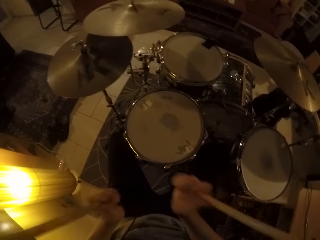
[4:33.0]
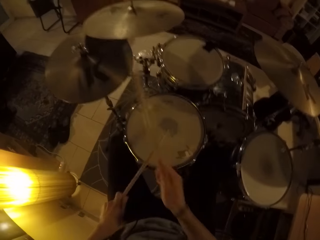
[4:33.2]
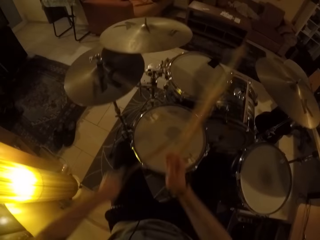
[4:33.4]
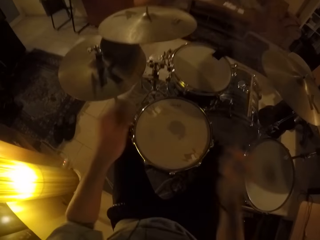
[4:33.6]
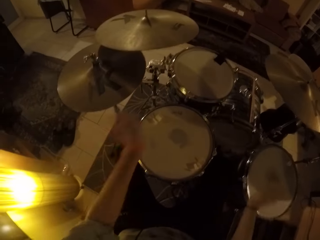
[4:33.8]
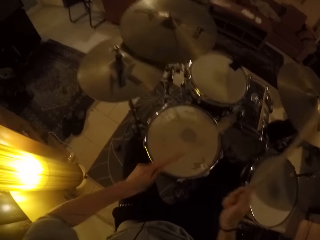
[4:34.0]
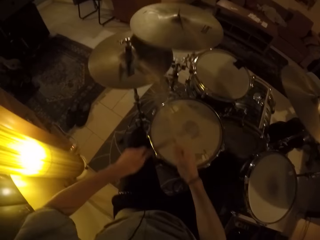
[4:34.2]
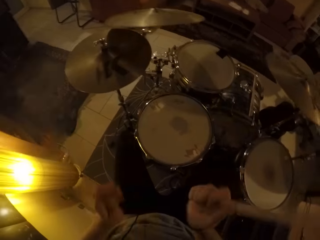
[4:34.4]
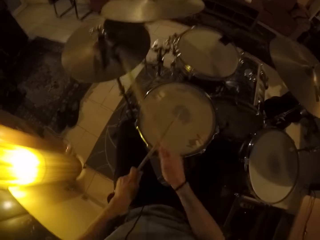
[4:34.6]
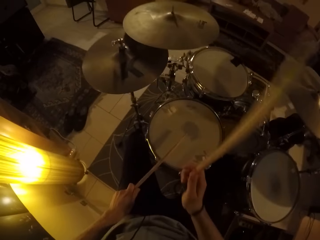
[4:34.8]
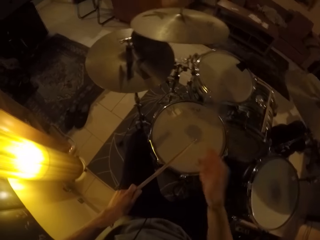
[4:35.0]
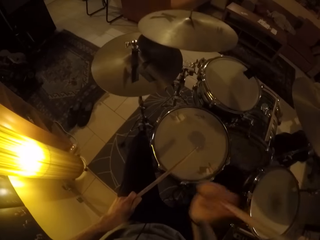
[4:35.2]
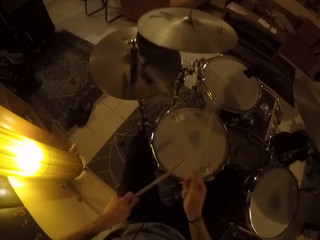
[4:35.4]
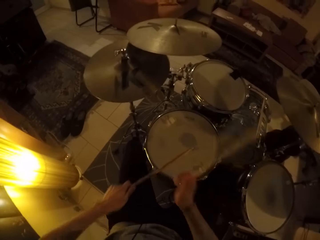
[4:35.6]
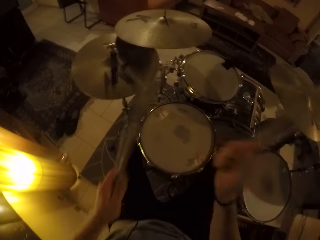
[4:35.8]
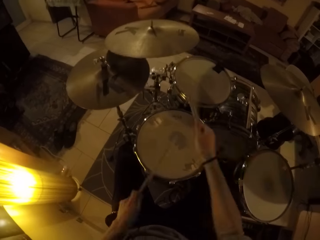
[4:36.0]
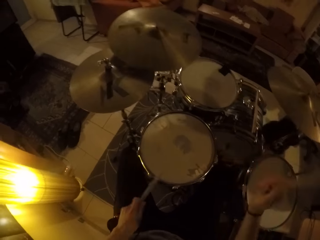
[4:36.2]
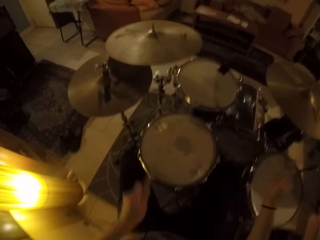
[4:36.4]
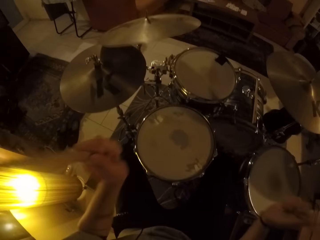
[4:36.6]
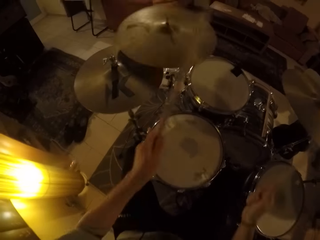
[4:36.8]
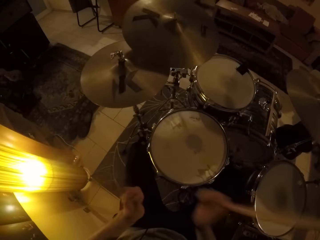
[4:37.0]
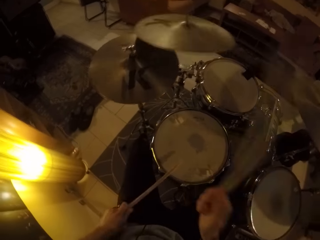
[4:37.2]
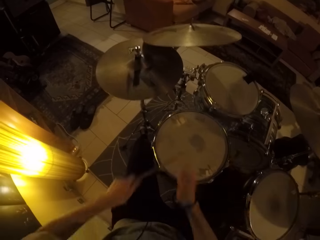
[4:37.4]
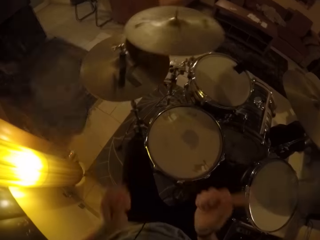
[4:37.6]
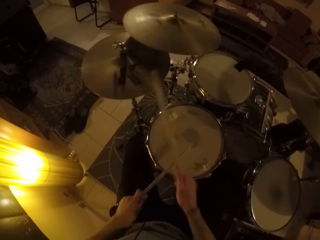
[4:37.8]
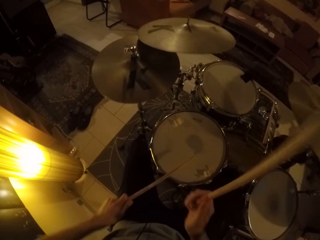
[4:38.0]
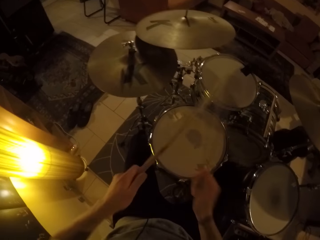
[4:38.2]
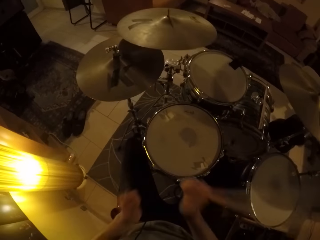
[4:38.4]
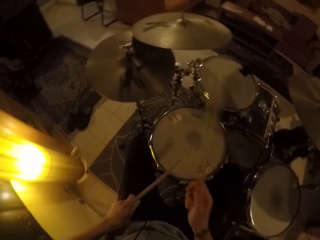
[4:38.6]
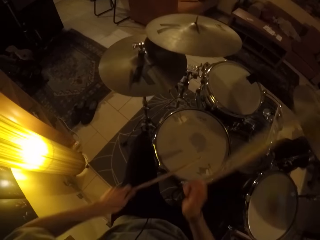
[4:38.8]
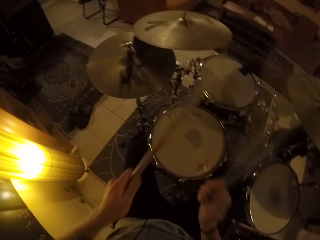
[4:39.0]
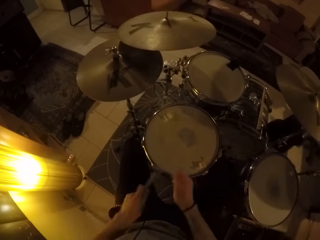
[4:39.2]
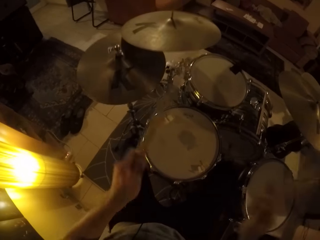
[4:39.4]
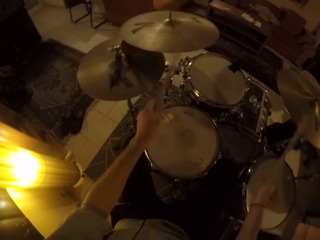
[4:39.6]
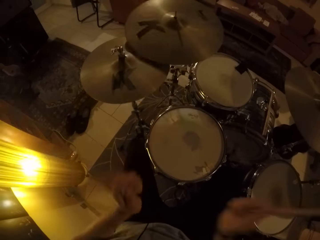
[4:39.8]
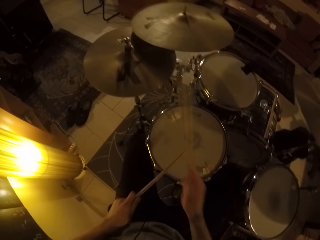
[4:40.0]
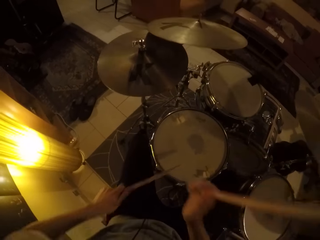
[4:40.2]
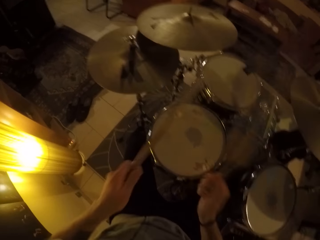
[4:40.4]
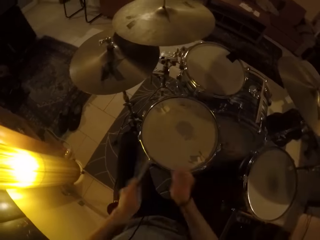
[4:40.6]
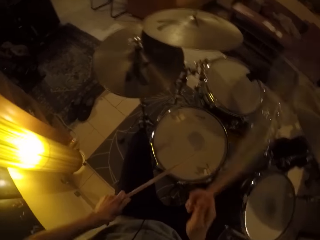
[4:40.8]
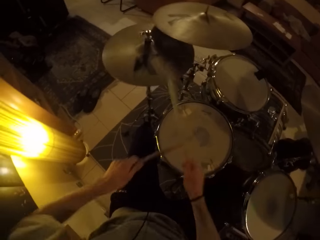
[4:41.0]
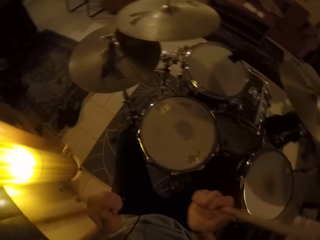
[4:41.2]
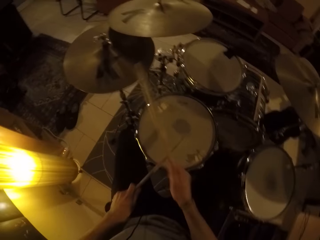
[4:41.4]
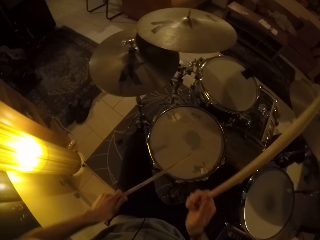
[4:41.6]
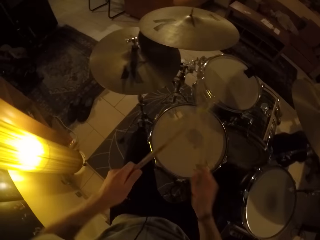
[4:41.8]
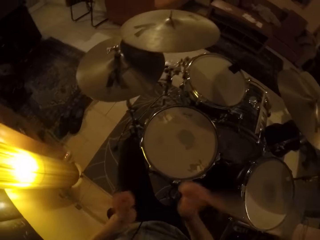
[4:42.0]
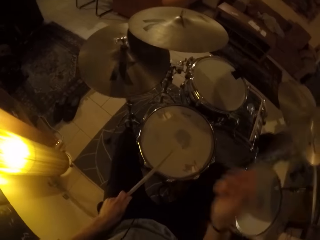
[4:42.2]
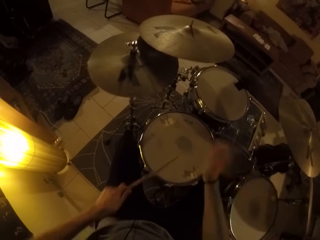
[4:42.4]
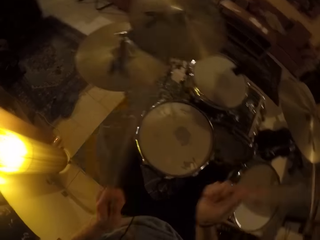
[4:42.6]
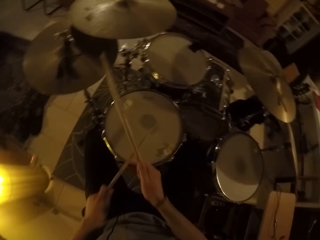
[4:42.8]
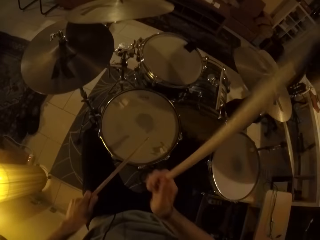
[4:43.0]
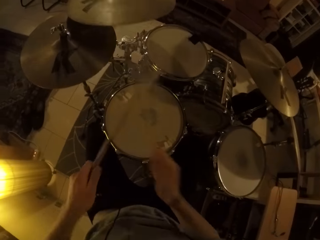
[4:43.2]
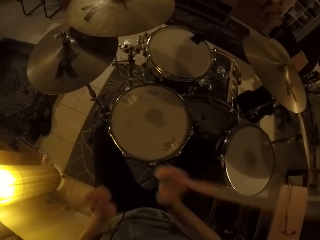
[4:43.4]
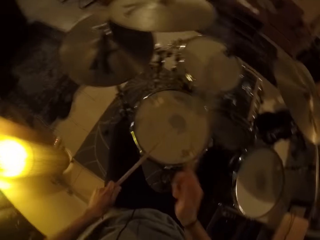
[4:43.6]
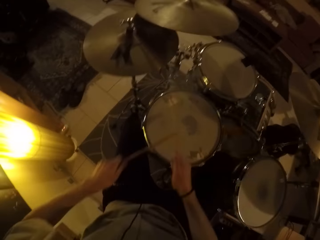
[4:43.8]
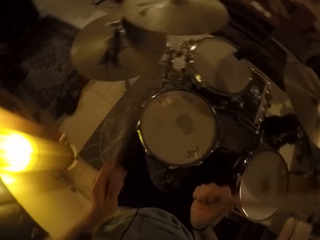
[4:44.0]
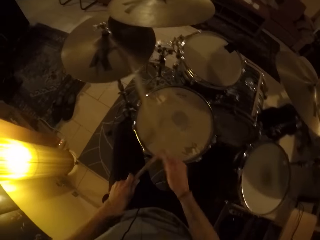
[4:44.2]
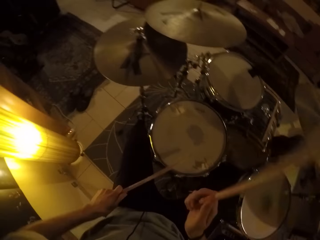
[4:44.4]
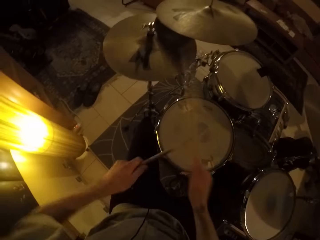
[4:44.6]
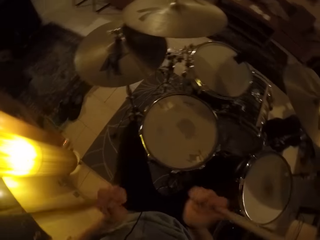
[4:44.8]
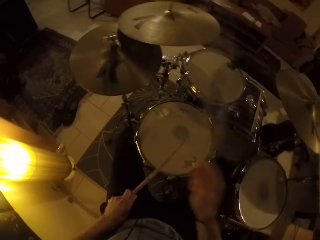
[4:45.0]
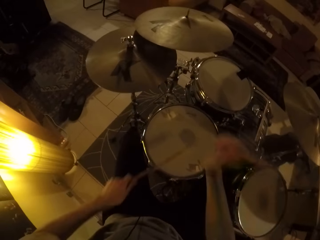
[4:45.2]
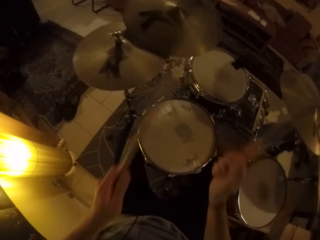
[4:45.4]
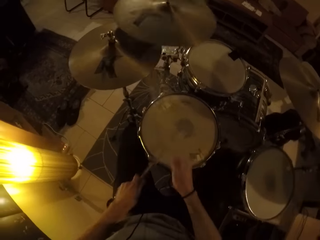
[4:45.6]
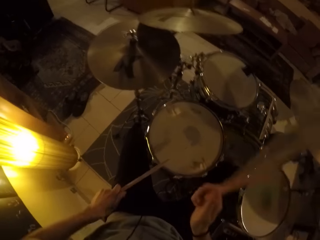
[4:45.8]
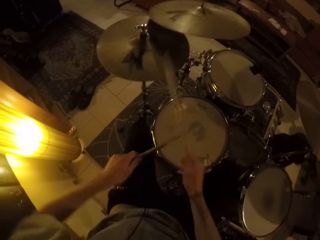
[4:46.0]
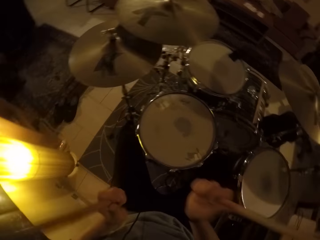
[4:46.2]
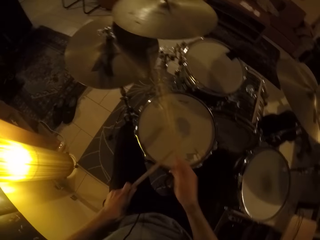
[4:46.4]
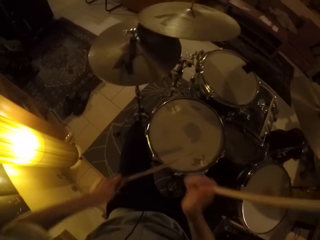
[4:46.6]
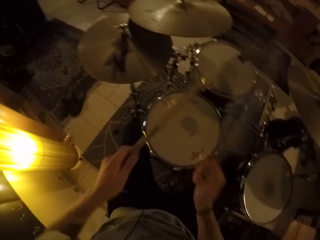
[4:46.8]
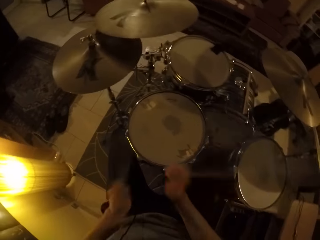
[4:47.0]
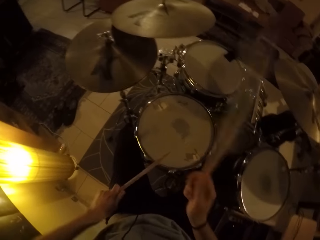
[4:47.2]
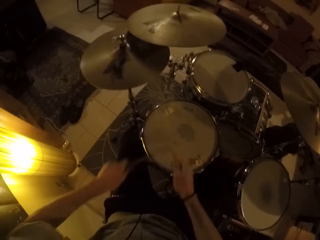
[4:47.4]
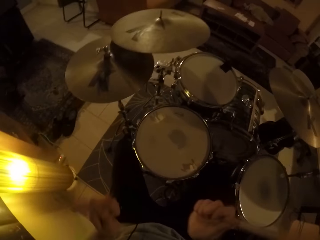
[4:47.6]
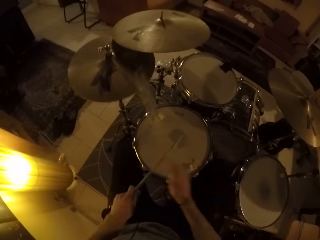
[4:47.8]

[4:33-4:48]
The camera wearer hits the ride cymbal with the drum stick in his right hand. He hits the tom with the drum stick in his left hand. He hits the hi-hat cymbal with the drum stick in his right hand. He hits the crash cymbal with the drum stick in his right hand. He hits the ride cymbal with the drum stick in his right hand. He hits the crash cymbal with the drum stick in his left hand. He hits the hi-hat cymbal with the drum stick in his right hand. He hits the snare drum with the drum stick in his left hand. He hits the crash cymbal with the drum stick in his left hand. He hits the snare drum with the drum stick in his left hand. He hits the crash cymbal with the drum stick in his right hand. He hits the hi-hat cymbal with the drum stick in his right hand.

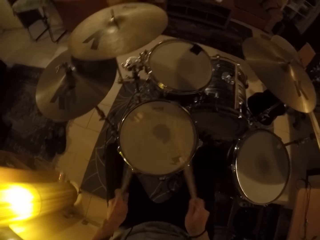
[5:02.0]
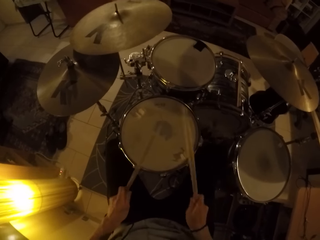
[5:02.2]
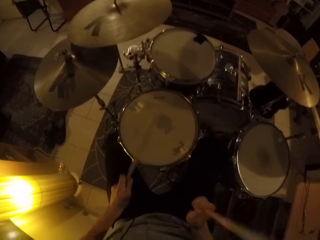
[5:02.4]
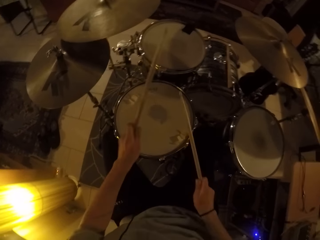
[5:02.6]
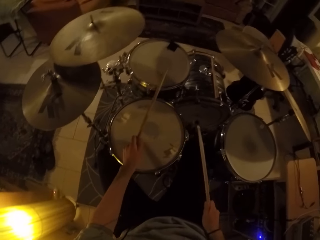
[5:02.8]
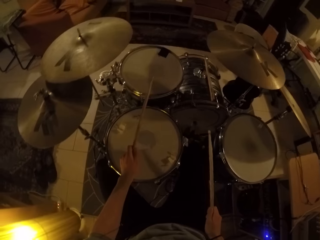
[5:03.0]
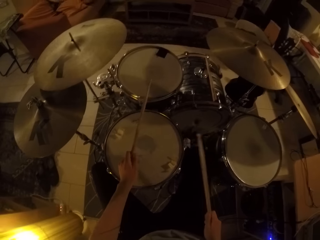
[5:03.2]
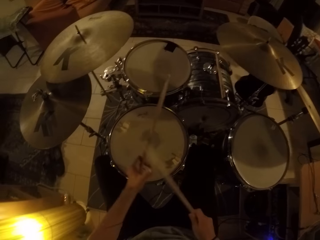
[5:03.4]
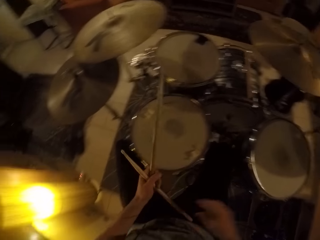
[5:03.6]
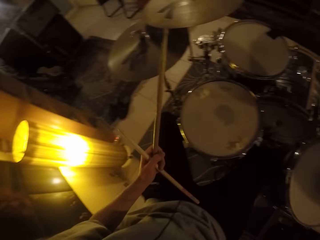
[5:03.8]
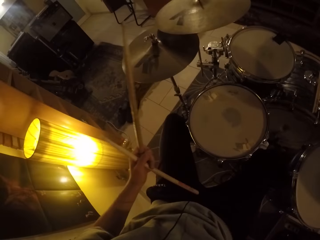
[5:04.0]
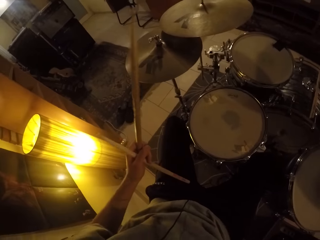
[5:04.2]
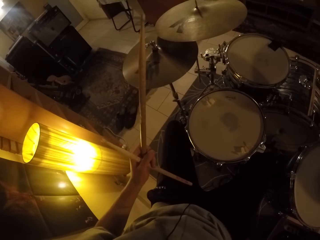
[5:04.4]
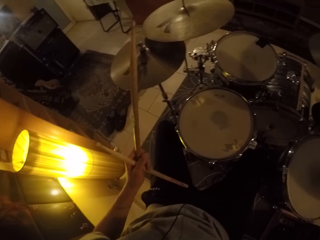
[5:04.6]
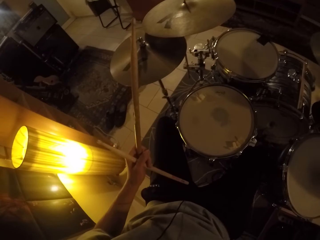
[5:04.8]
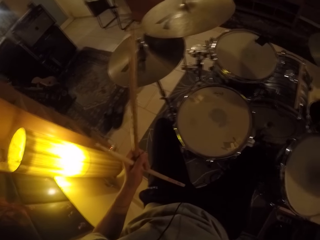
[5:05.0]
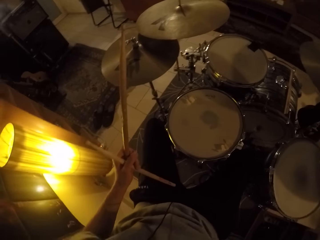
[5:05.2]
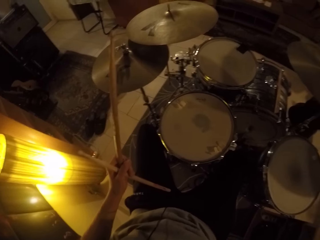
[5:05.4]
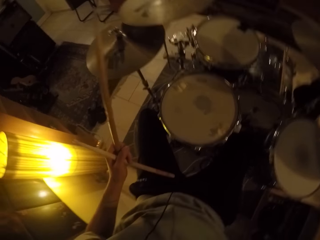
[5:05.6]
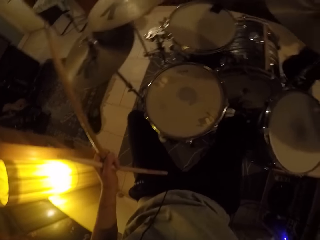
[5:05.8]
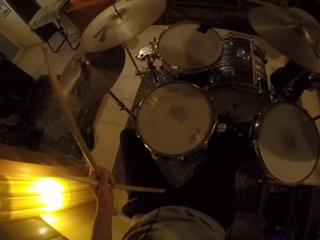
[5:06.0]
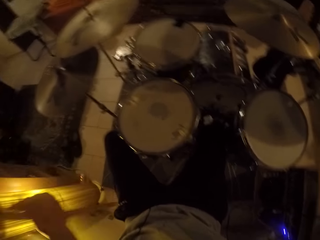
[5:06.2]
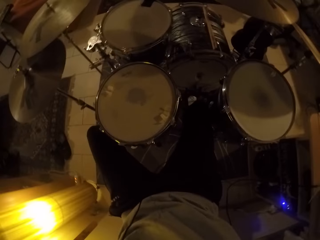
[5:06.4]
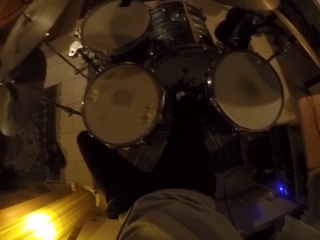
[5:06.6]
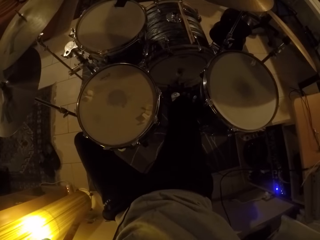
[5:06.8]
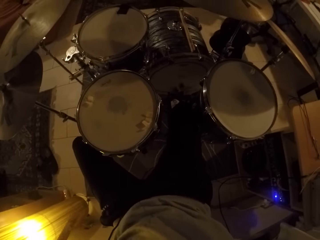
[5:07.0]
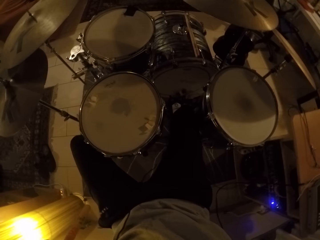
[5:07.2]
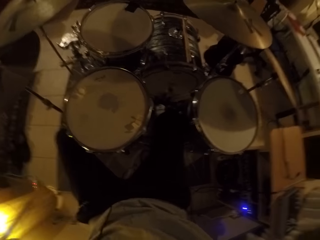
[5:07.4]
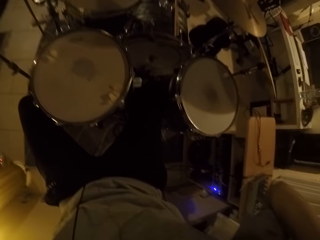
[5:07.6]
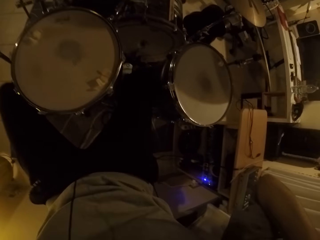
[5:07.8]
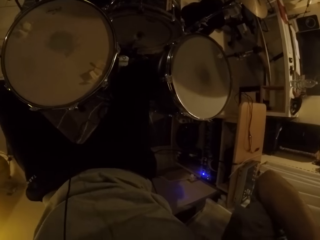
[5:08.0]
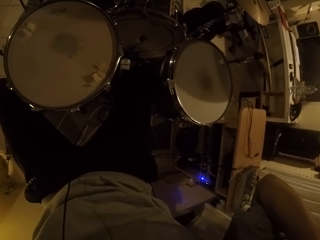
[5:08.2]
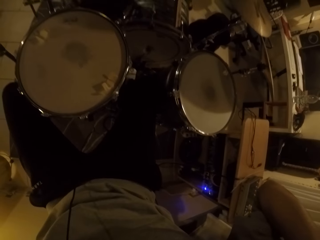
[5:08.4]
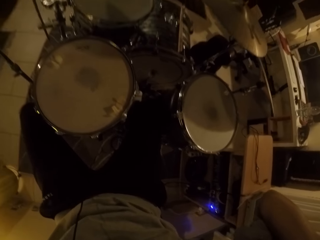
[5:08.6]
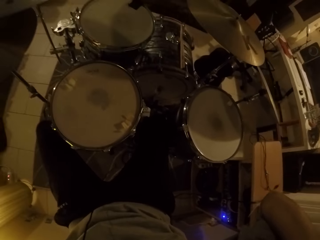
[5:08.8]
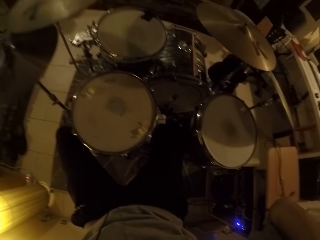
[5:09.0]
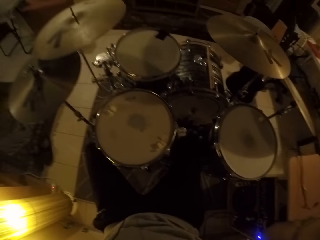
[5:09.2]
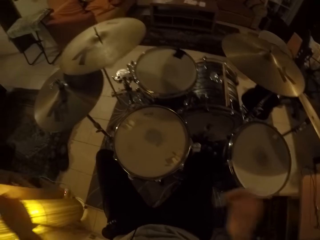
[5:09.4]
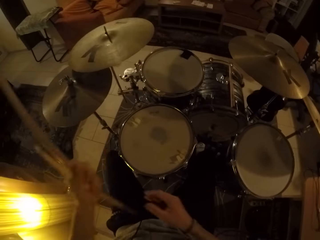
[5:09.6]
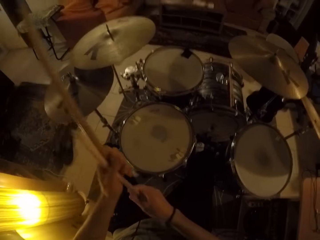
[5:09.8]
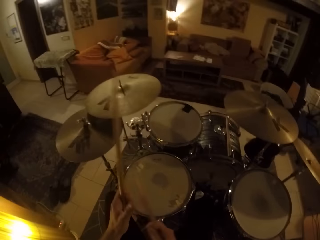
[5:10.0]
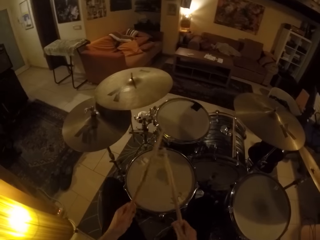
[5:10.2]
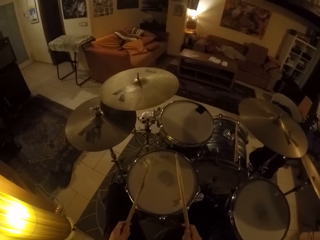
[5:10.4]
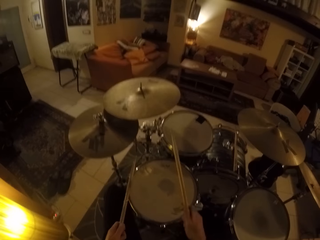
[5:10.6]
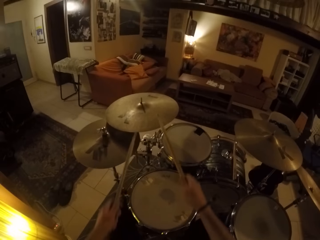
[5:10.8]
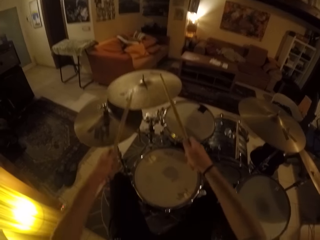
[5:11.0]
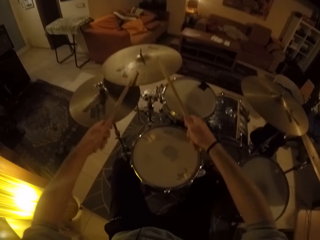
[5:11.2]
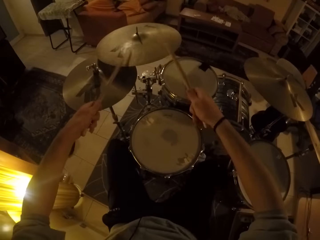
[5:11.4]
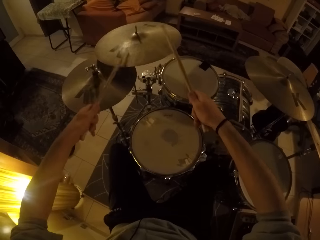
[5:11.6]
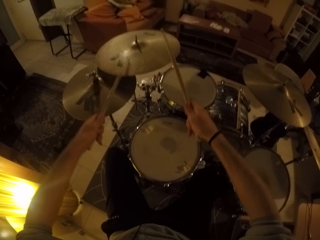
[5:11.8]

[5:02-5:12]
The camera wearer passes the drum stick from his right hand to his left hand. He takes the drum stick from his left hand with his right hand. He beats the drum set with the drum sticks in his hands.
